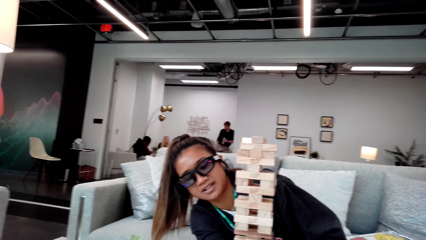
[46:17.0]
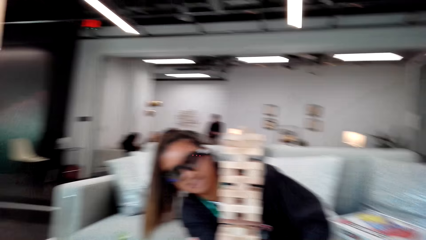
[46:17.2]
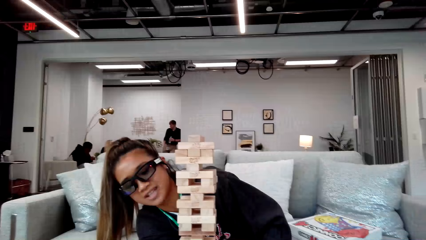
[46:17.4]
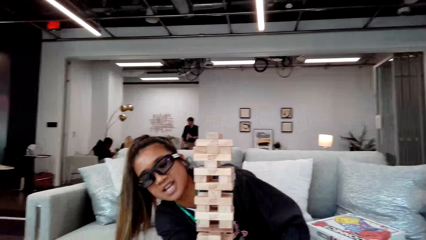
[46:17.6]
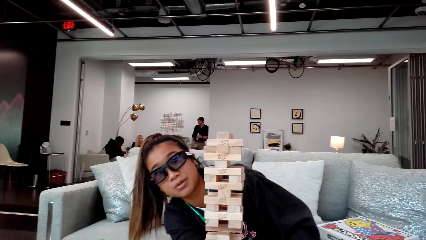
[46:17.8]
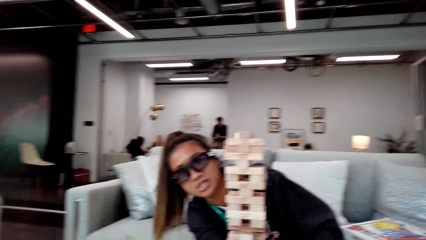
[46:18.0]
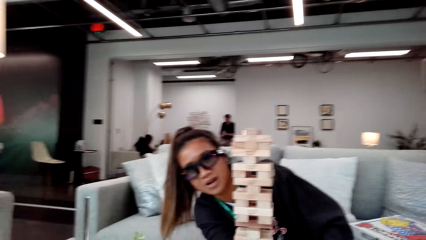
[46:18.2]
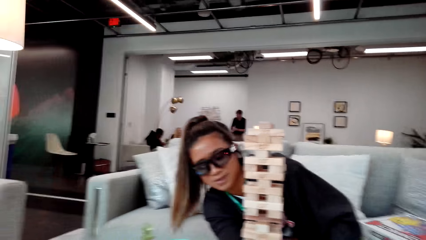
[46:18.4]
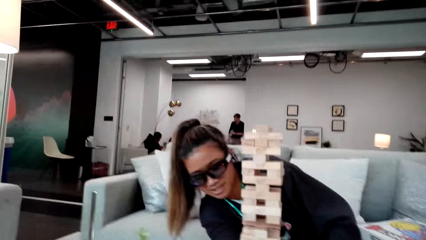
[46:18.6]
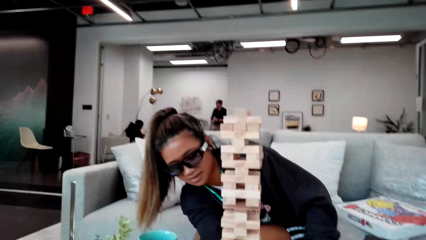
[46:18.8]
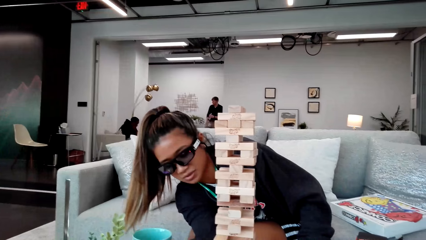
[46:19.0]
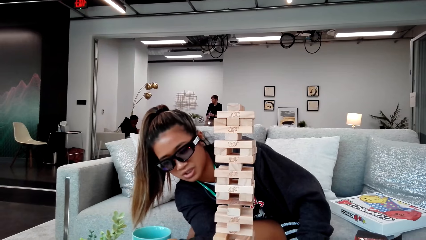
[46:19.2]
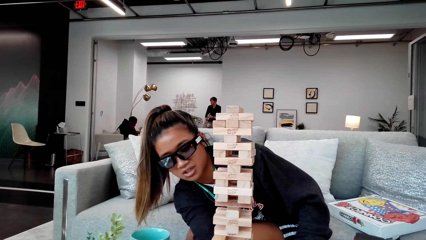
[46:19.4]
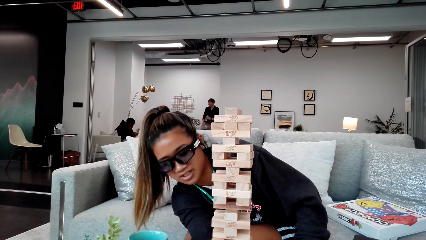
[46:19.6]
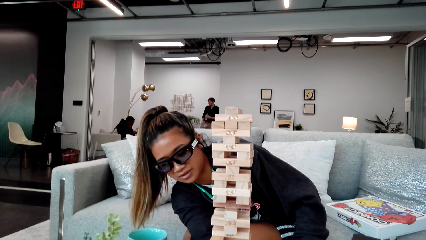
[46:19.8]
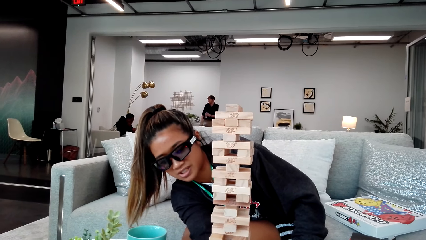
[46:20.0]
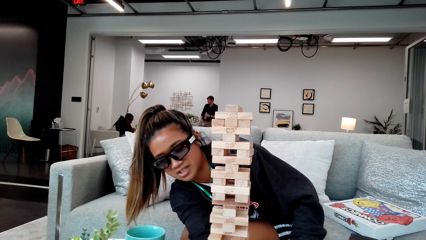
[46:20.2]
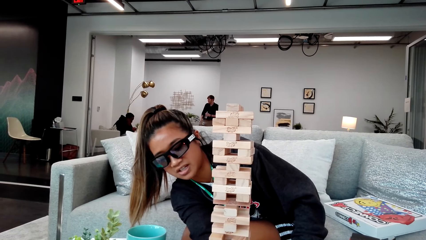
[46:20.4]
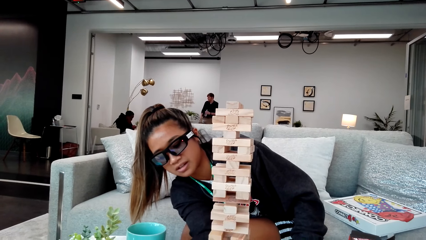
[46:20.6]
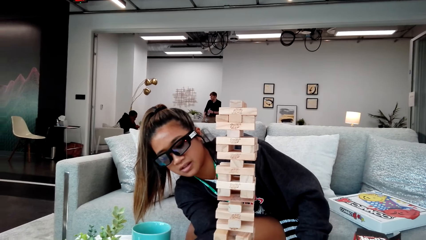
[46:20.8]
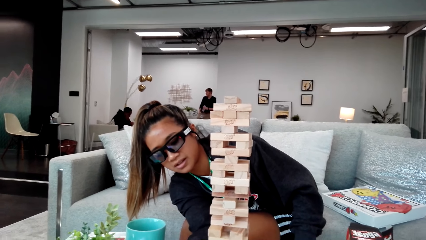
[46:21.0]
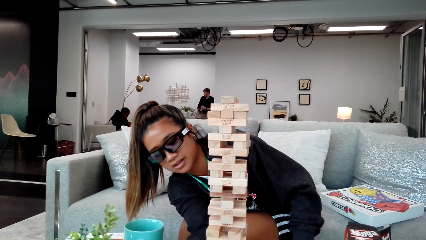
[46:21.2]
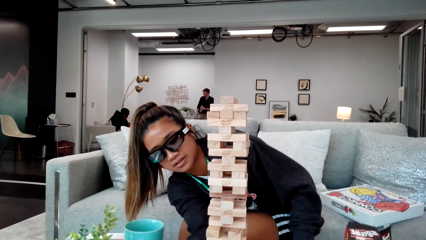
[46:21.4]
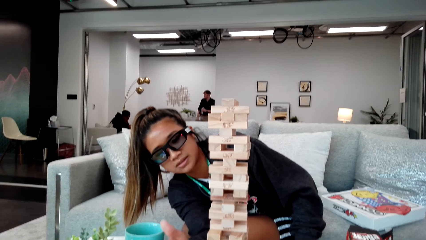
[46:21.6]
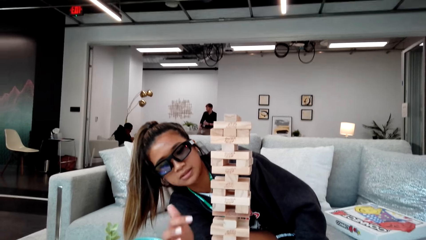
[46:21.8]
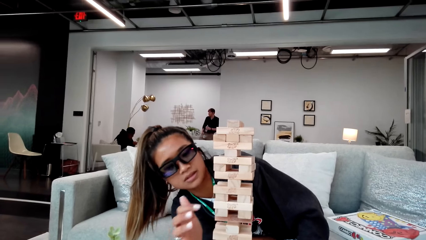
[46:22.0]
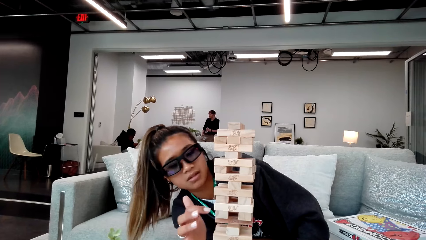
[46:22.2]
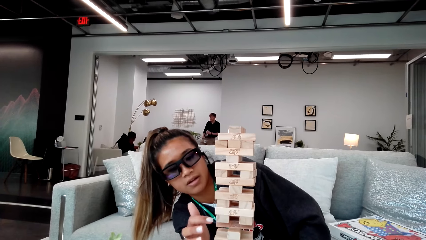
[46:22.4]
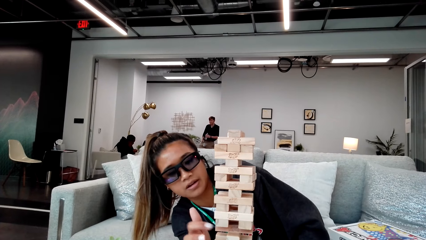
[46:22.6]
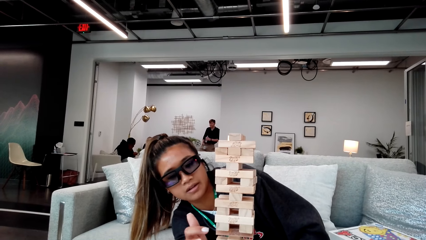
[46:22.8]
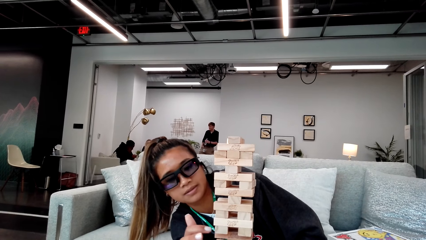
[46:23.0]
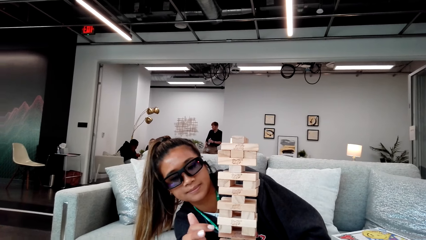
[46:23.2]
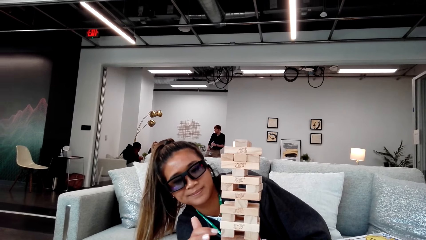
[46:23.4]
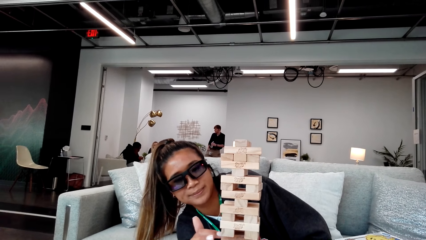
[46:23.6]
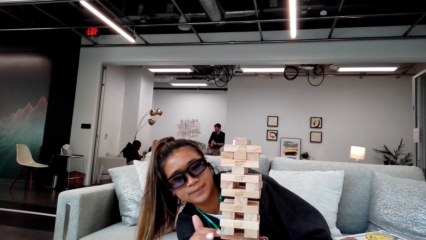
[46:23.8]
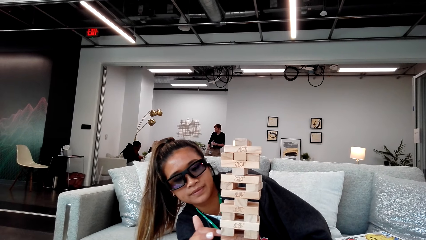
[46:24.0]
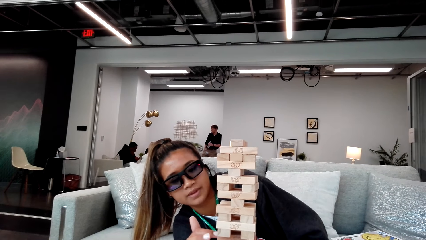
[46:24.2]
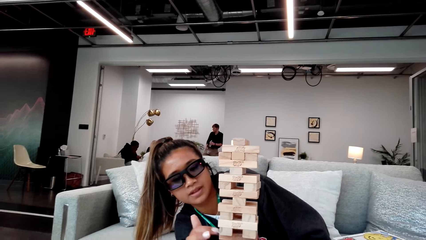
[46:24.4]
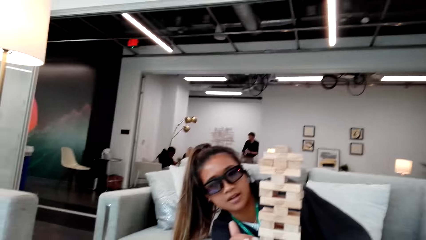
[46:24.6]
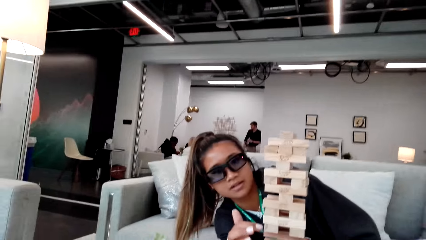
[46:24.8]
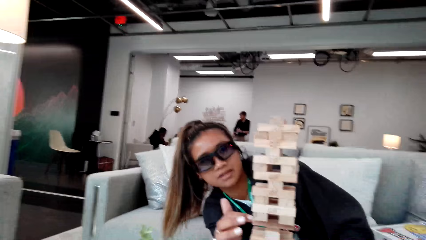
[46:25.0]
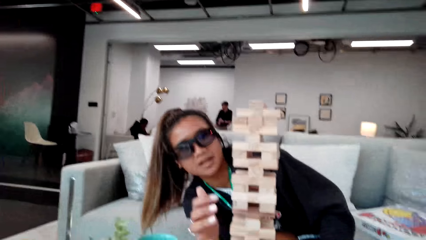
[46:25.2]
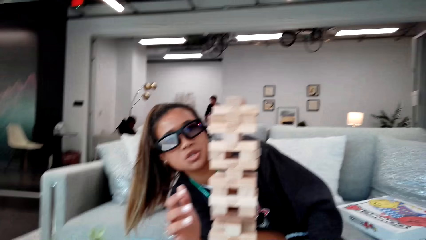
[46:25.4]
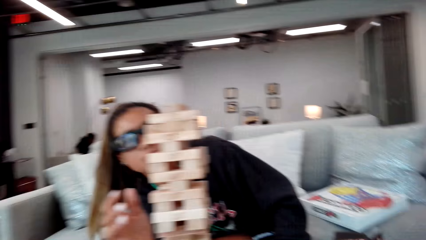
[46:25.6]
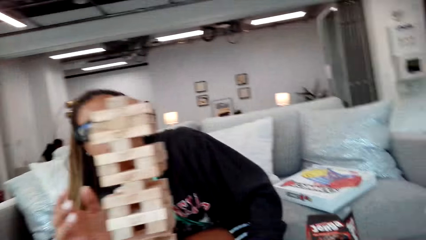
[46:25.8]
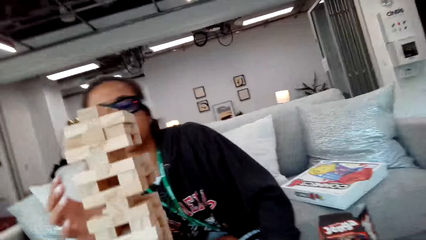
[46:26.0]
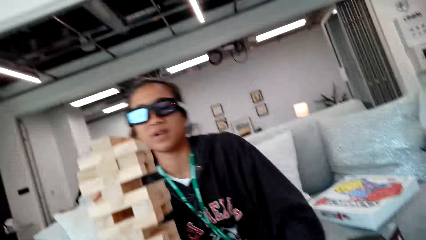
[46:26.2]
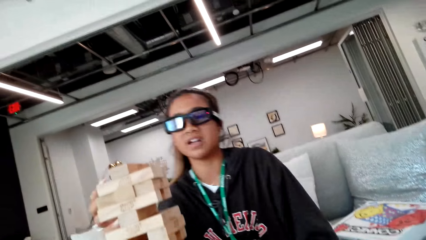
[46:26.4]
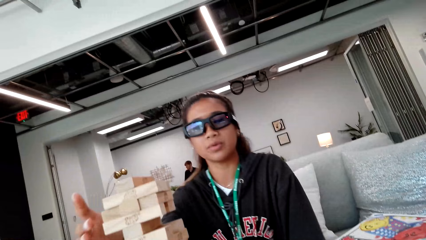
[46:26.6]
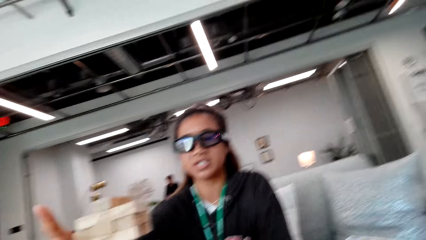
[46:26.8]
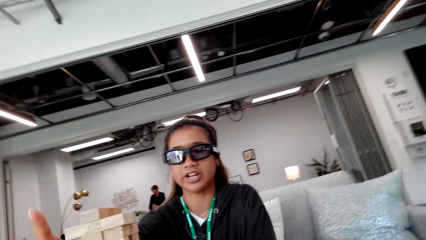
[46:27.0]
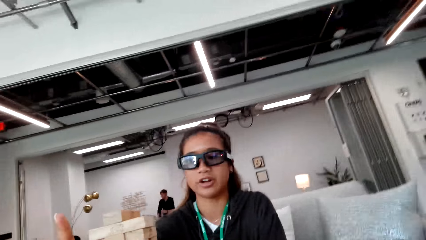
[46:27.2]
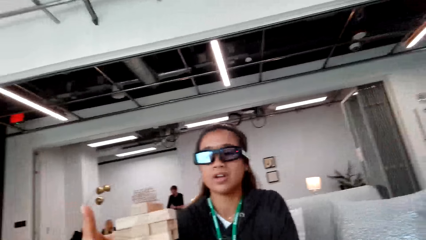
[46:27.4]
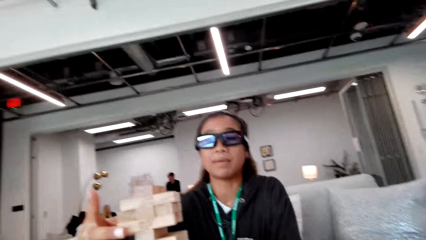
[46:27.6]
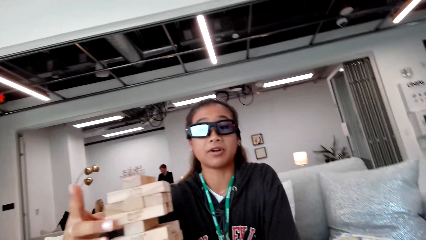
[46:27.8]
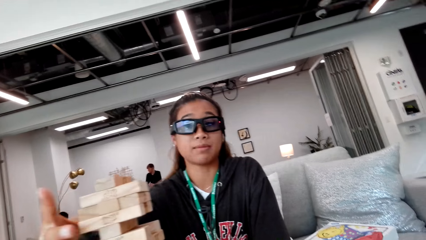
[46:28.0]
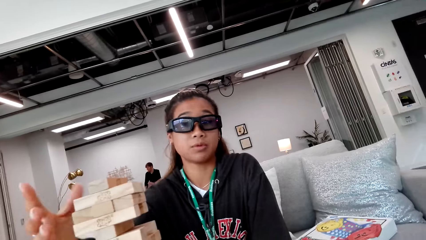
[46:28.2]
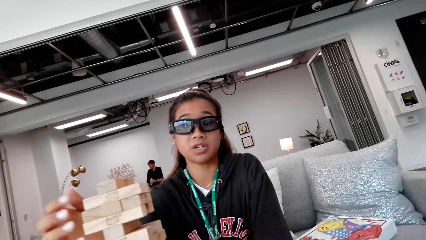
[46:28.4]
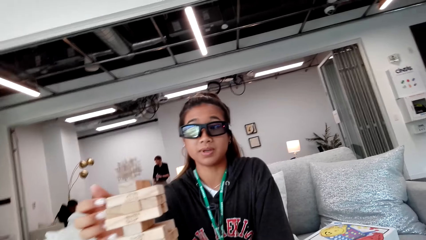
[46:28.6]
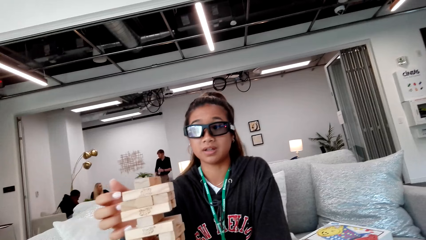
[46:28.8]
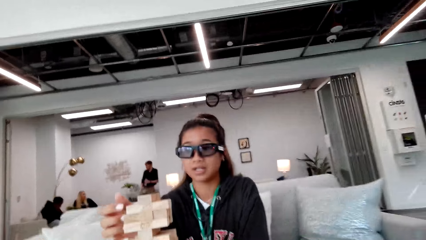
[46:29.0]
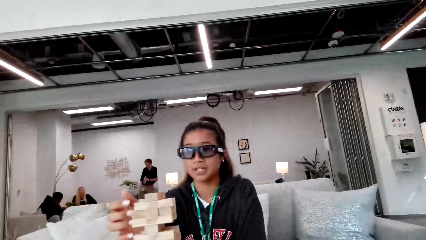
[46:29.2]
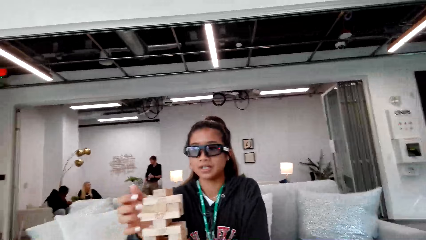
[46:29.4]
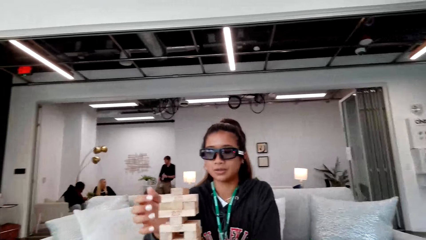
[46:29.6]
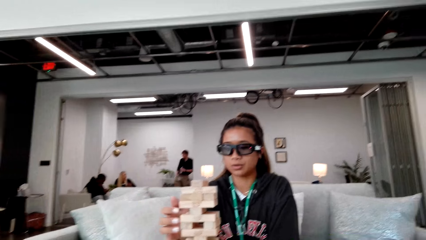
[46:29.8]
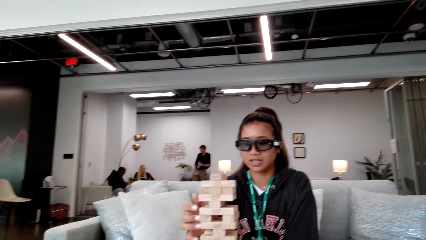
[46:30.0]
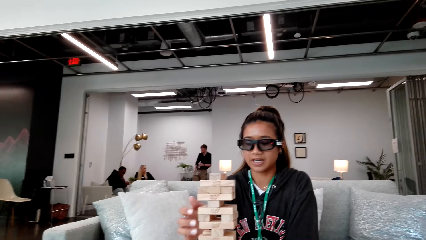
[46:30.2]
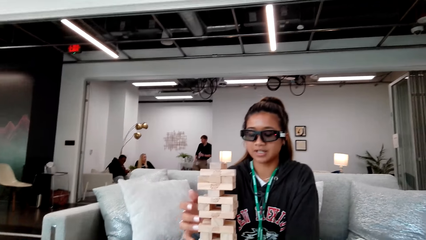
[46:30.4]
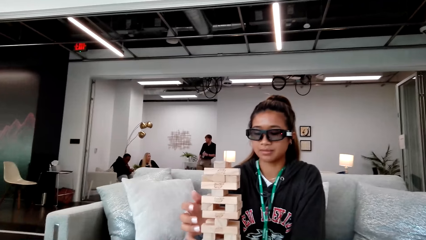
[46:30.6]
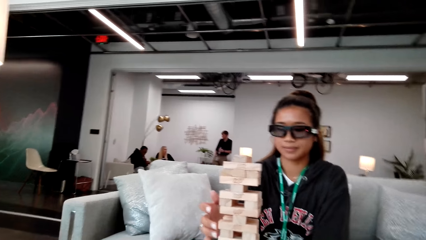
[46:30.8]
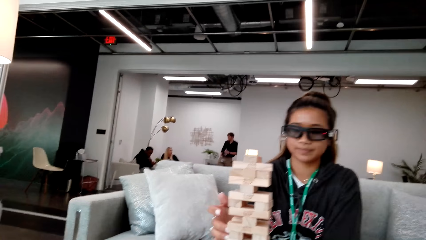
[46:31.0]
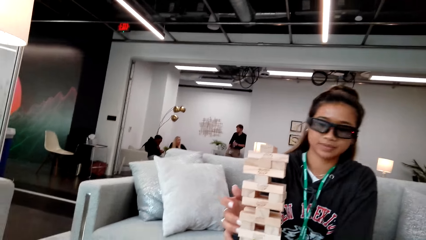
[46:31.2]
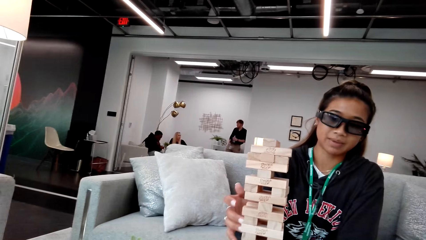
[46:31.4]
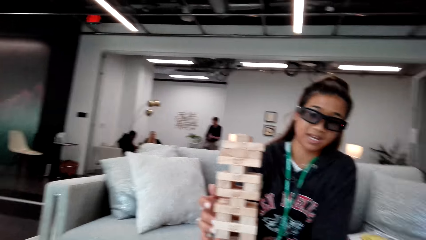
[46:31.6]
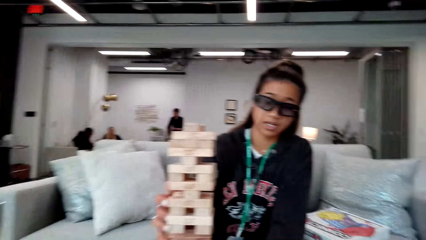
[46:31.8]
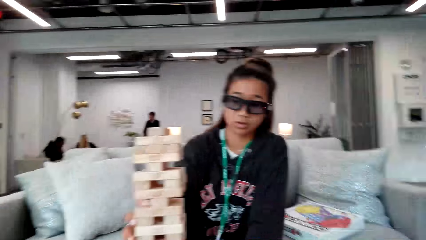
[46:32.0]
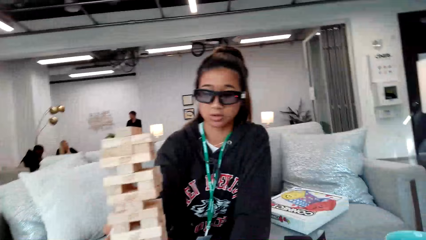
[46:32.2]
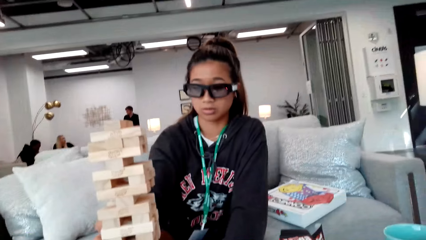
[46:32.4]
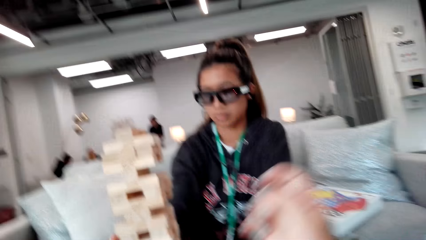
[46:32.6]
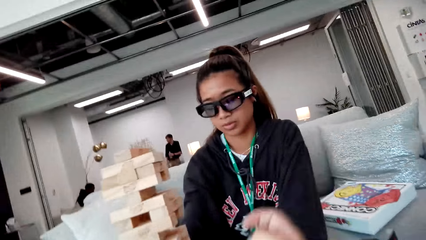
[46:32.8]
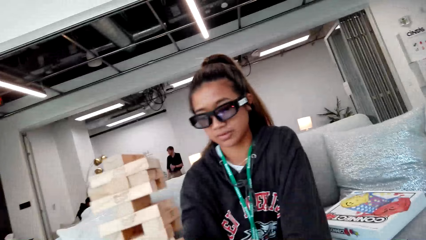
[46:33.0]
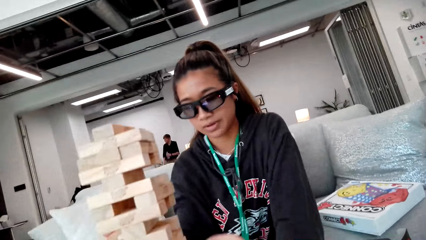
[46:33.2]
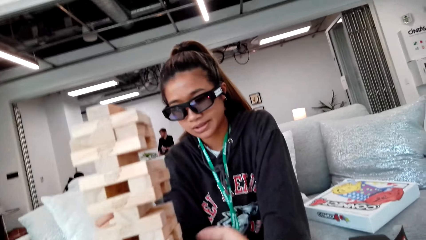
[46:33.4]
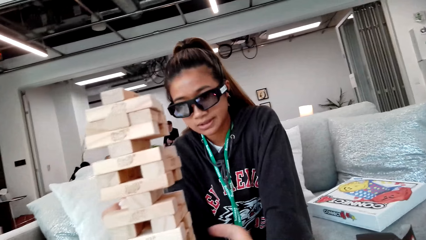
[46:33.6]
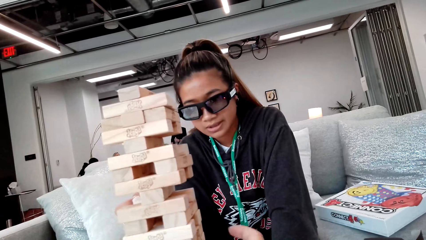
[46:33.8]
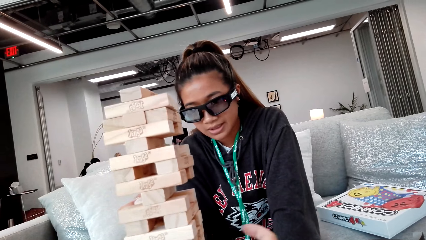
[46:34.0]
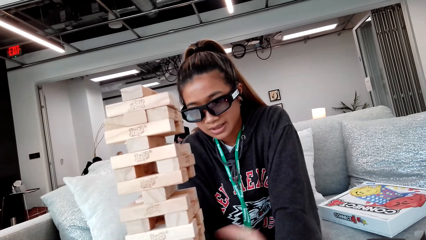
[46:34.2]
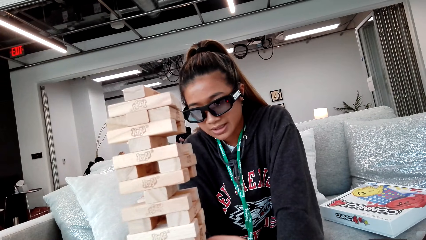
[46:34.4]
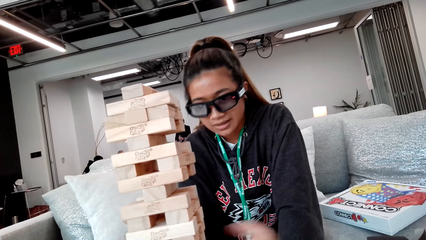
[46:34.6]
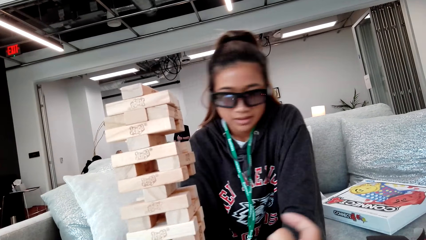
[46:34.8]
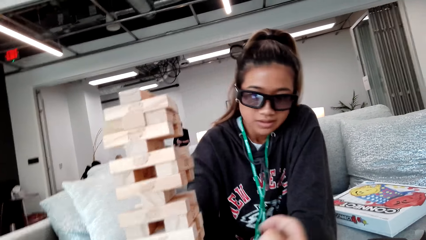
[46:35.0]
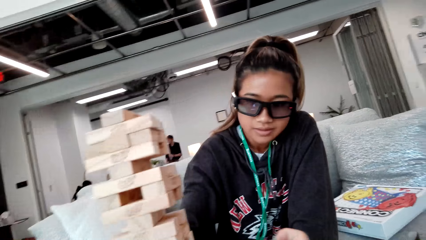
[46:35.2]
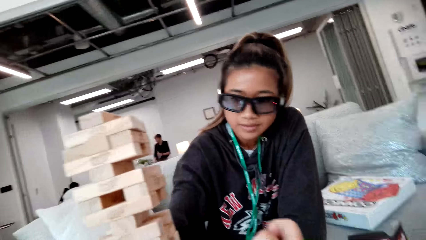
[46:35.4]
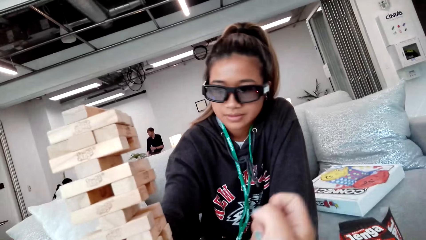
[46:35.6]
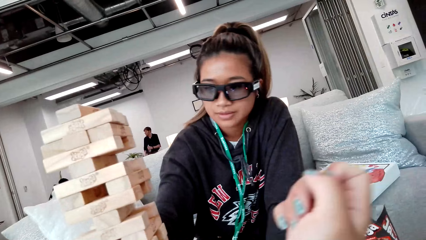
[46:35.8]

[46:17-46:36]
The camera wearer looks around. A woman plays jenga sticks. The woman adjusts herself well. The camera wearer touches the piece of wood.
